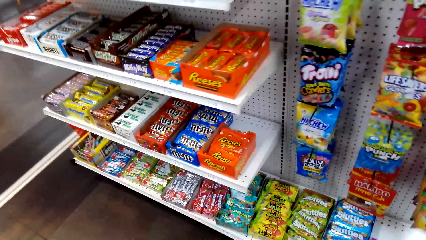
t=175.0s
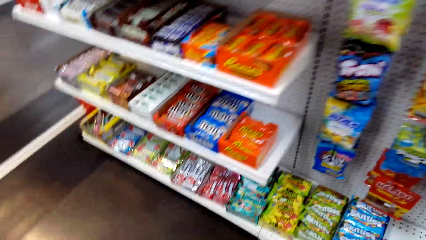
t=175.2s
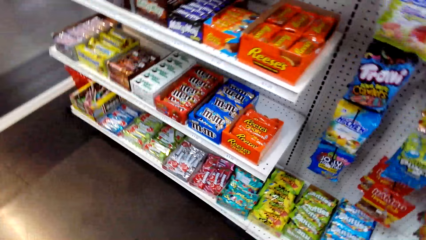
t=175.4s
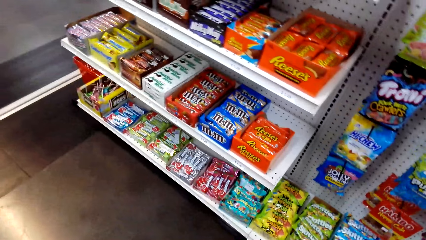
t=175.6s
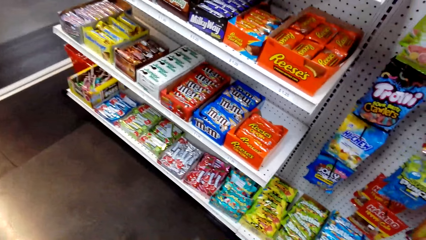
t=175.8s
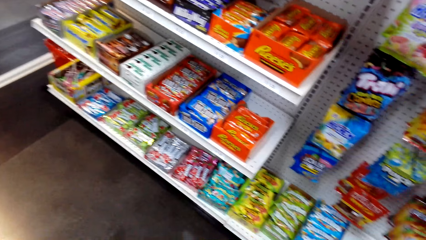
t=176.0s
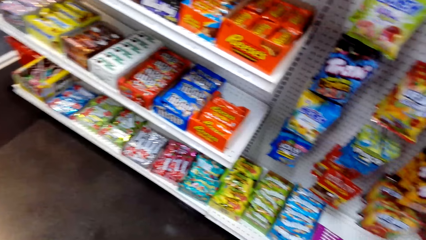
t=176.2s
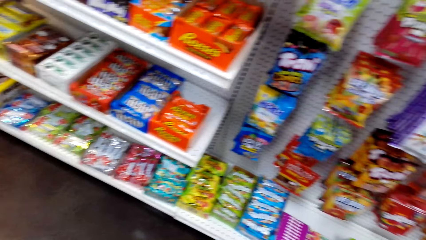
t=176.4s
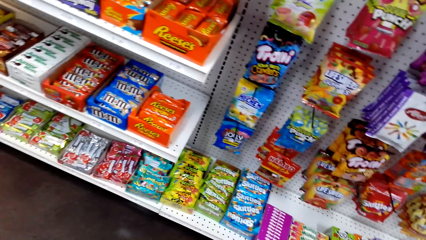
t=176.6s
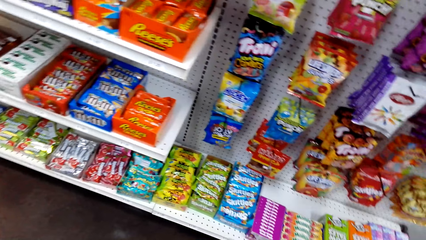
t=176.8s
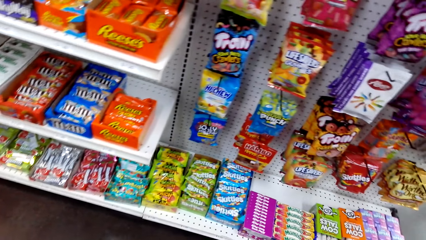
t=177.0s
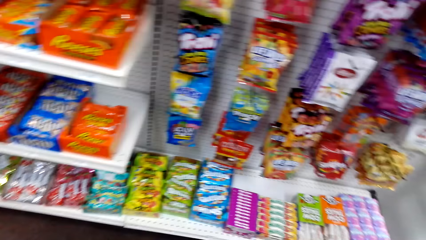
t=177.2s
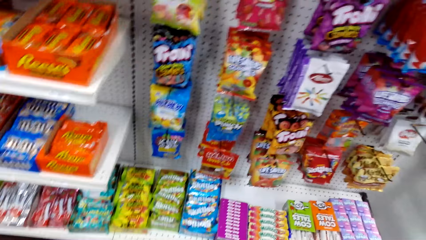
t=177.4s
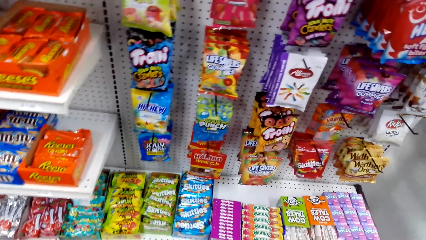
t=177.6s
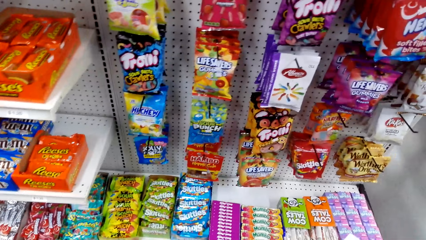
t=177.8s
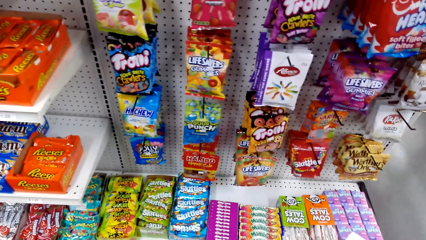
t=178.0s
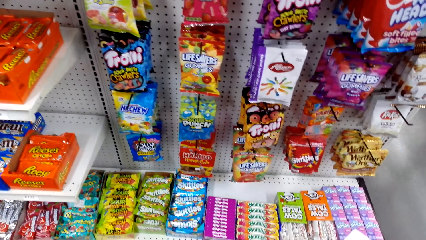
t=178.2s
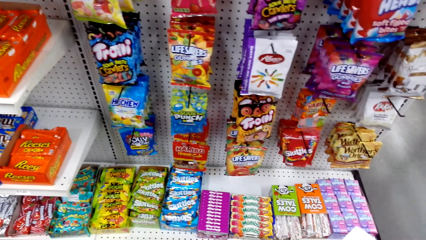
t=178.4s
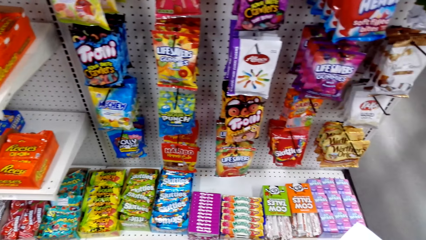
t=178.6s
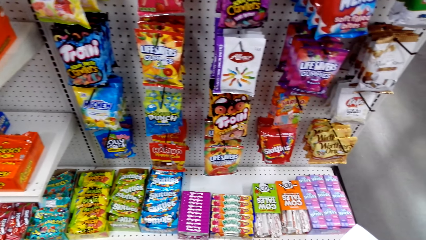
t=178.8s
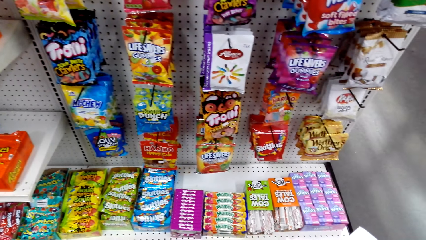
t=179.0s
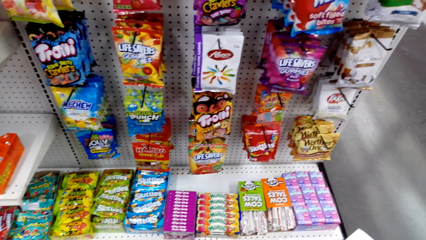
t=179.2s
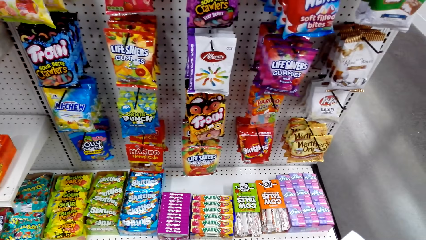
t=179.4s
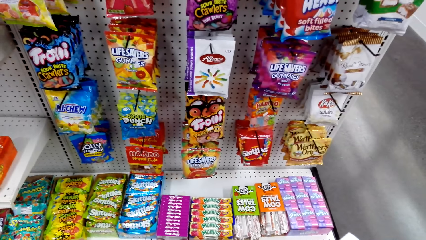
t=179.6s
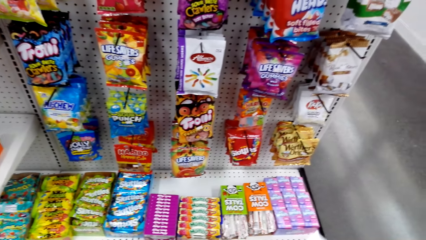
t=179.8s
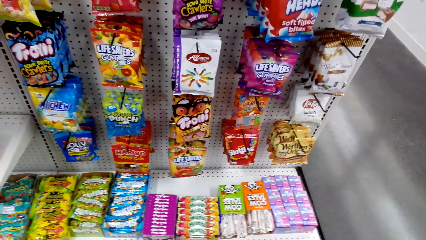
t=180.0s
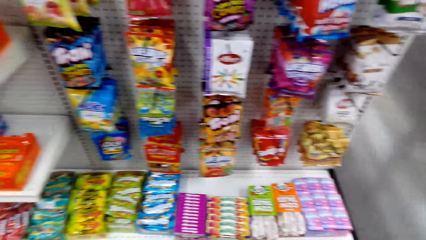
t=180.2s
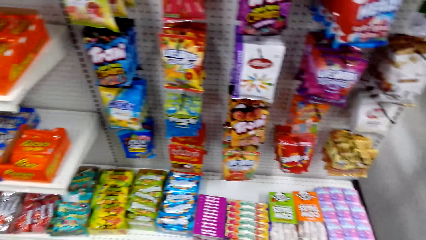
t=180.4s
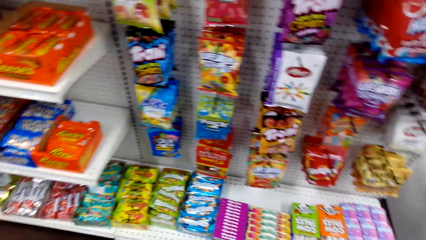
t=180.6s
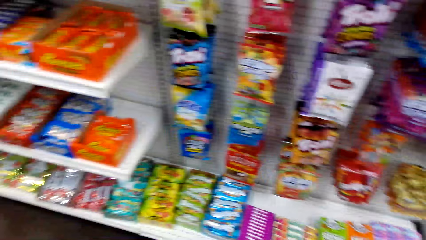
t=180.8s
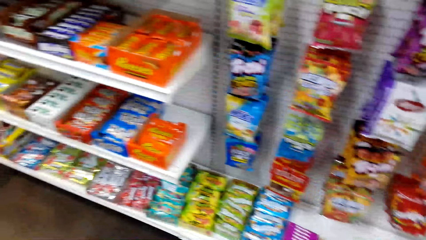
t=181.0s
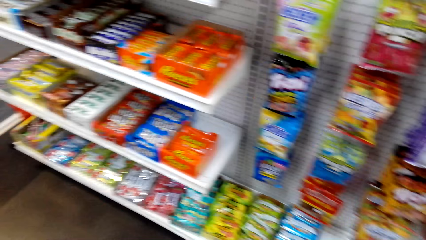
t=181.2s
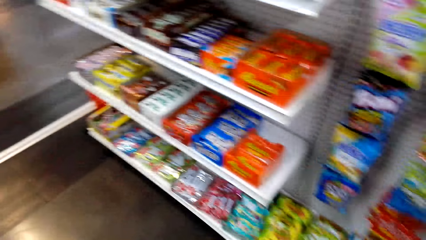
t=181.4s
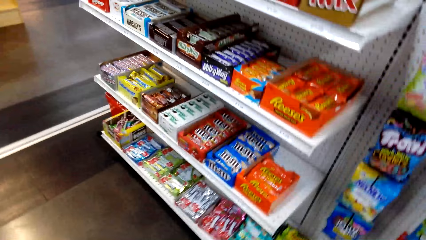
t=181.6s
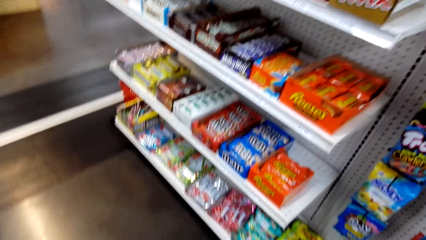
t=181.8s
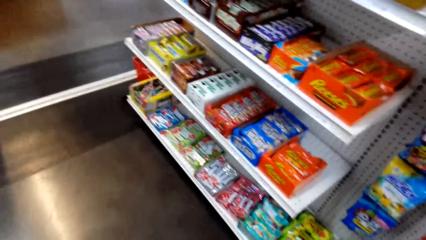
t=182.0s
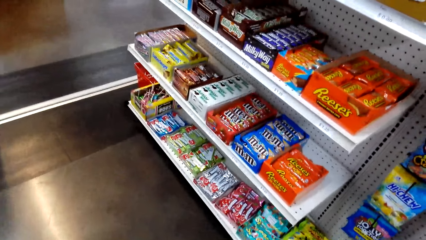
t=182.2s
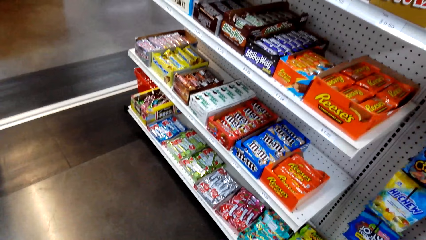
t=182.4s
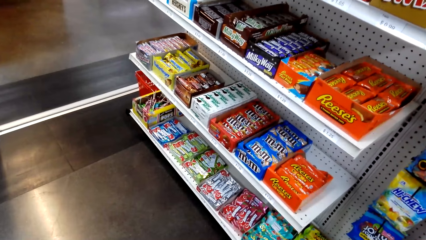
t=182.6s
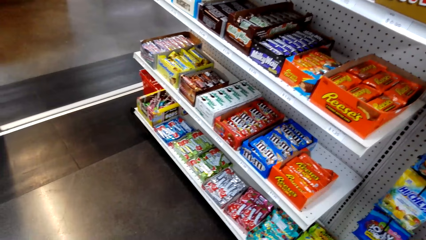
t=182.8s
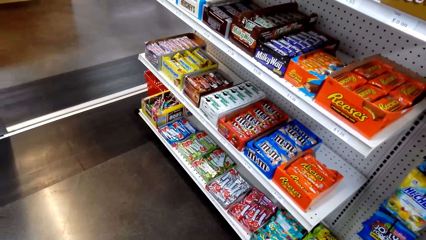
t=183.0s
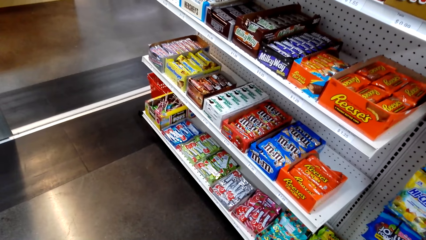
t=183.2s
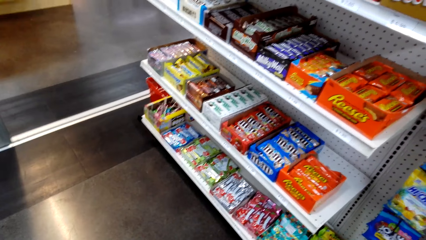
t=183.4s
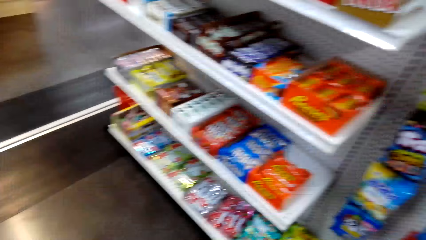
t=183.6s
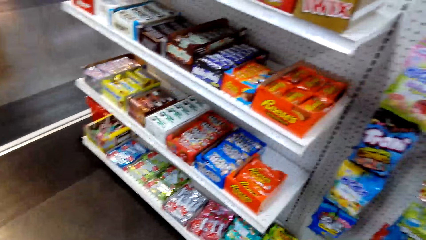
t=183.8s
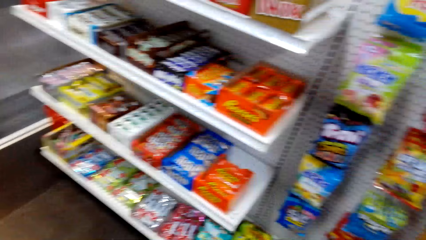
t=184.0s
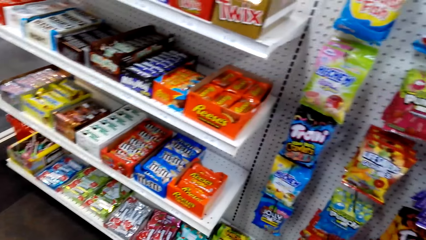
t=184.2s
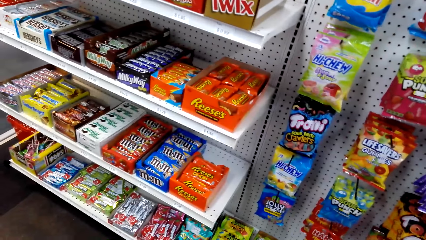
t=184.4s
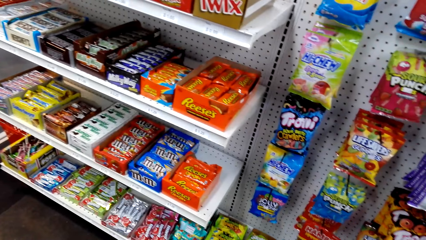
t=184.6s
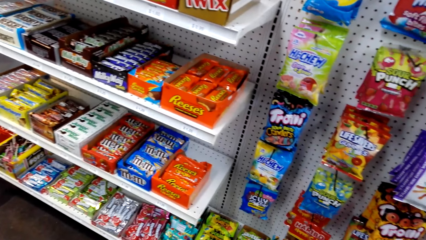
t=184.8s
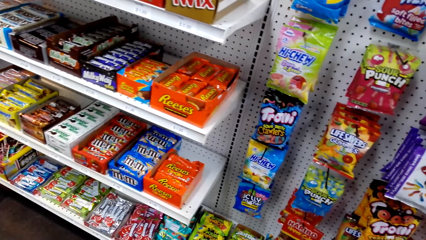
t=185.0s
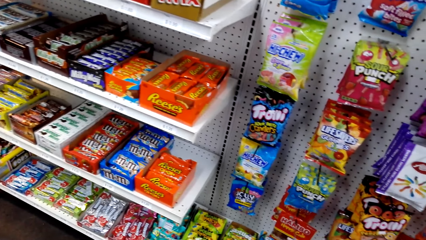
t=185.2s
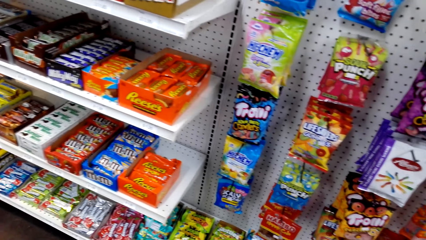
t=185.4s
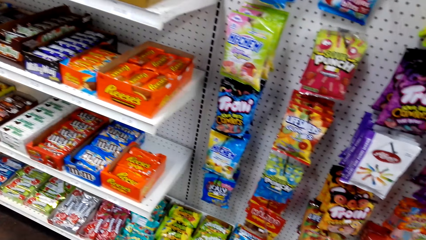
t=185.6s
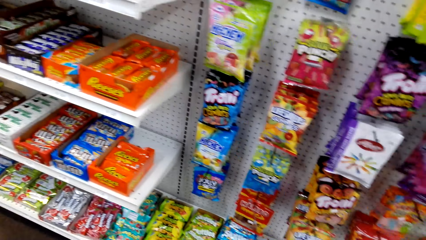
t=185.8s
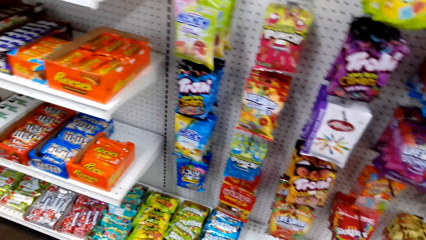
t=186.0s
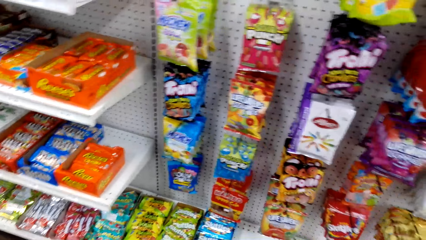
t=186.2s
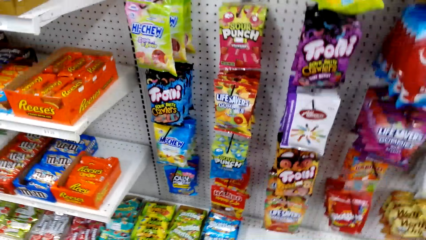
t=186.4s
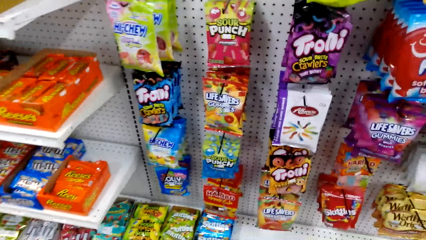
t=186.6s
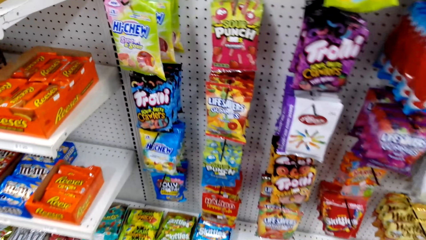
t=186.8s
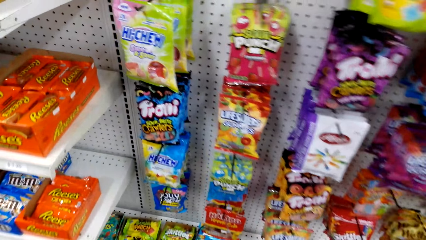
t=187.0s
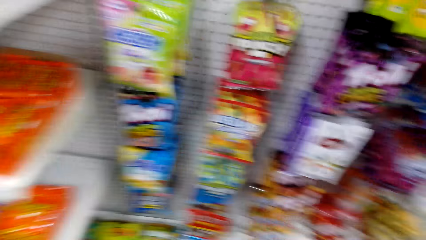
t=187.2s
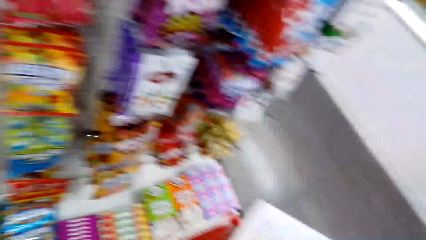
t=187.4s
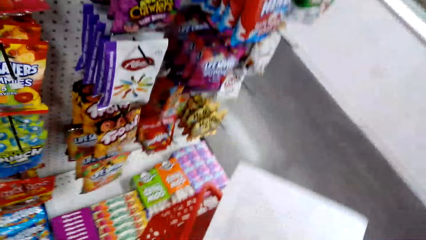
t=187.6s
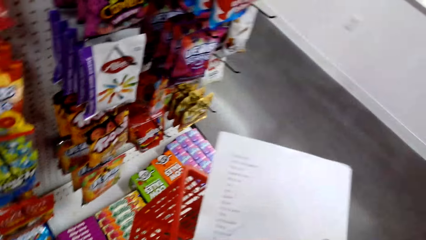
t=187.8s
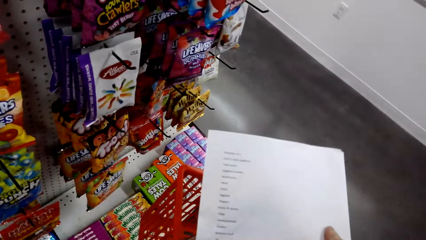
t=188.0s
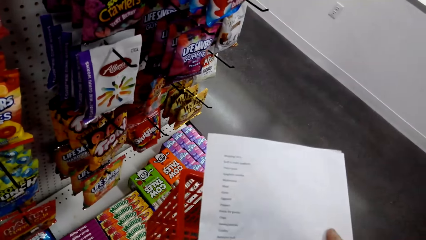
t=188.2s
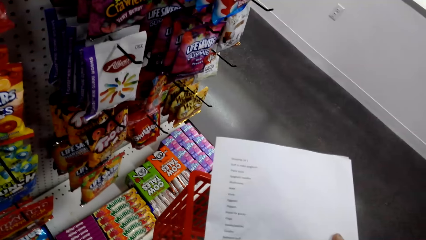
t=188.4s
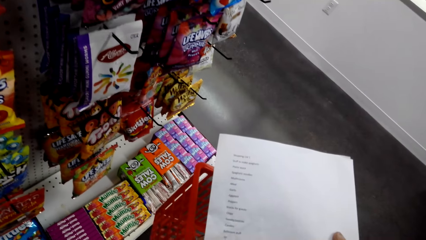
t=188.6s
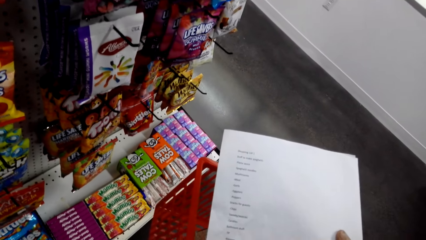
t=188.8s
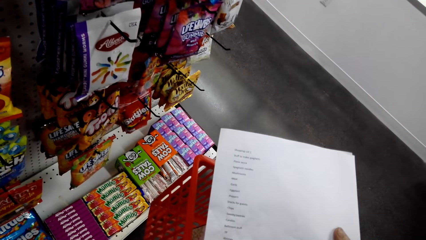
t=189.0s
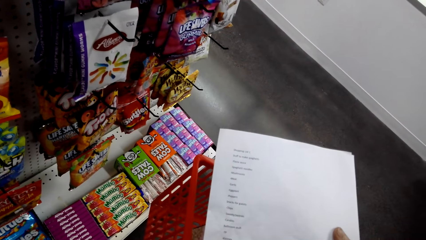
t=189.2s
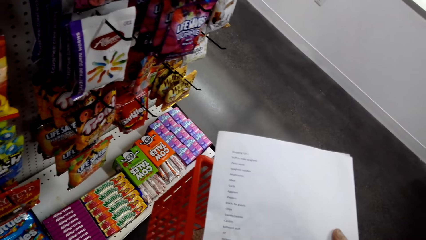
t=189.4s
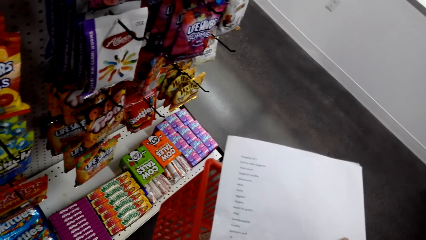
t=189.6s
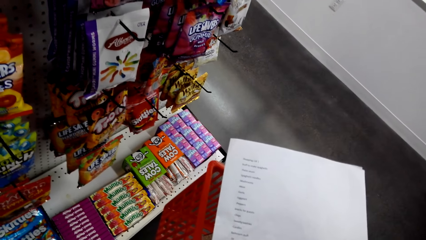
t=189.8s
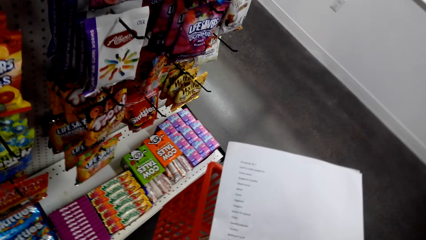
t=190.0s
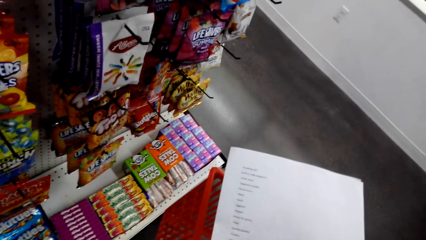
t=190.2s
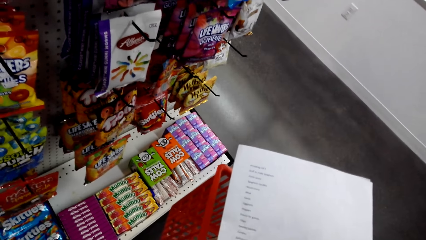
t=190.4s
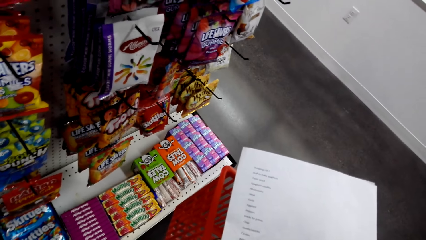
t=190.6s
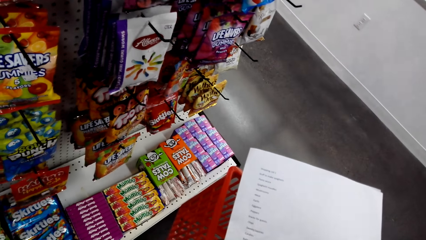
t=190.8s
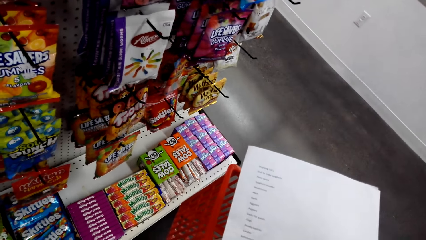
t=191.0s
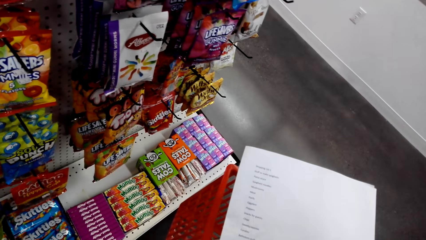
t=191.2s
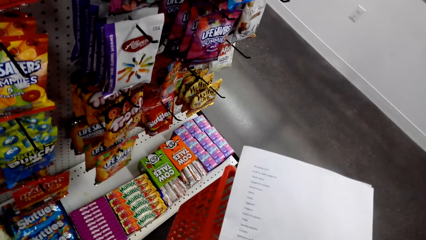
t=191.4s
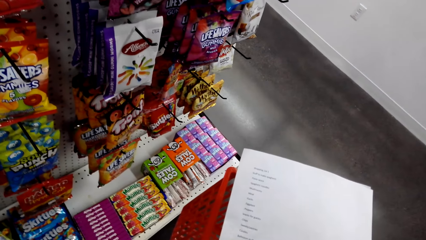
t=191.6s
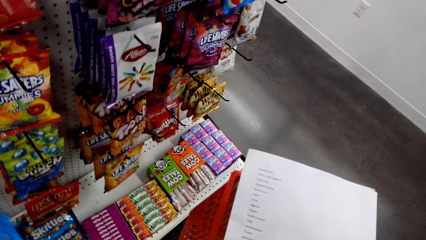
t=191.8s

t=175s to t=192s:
The camera wearer turns around. They stand near the shelf of sweets. They hold a paper. They walk while reading the paper.
